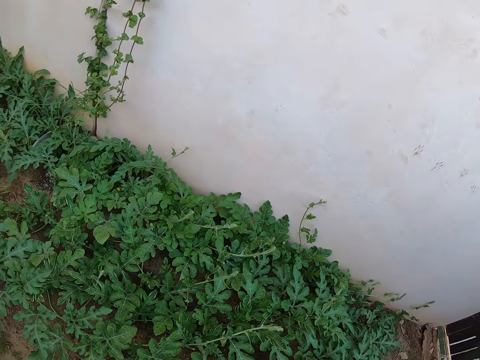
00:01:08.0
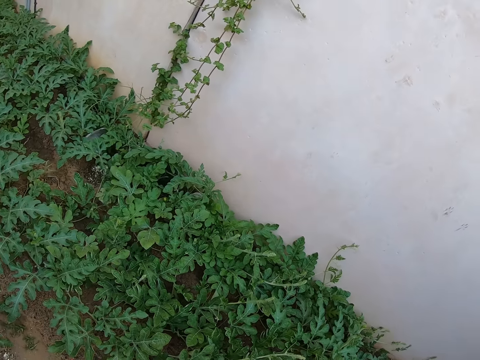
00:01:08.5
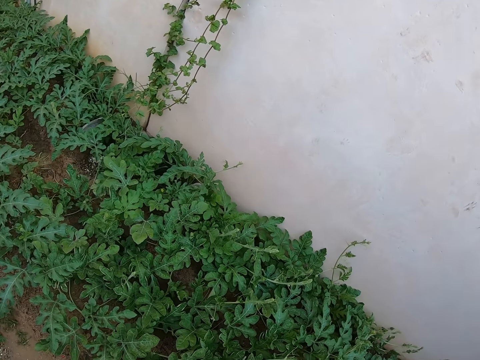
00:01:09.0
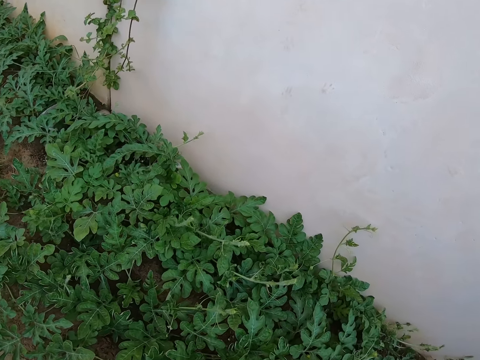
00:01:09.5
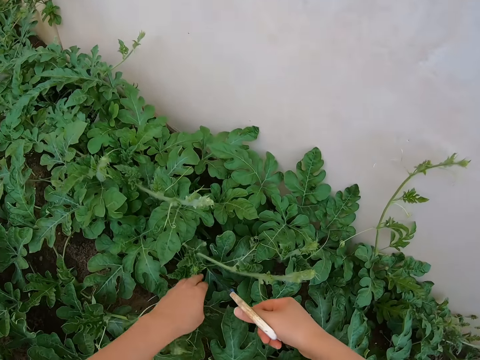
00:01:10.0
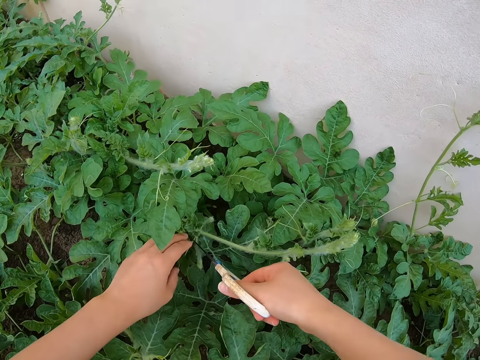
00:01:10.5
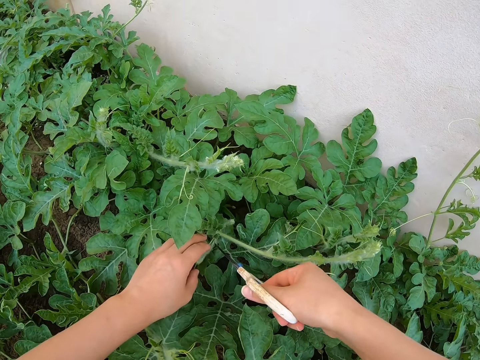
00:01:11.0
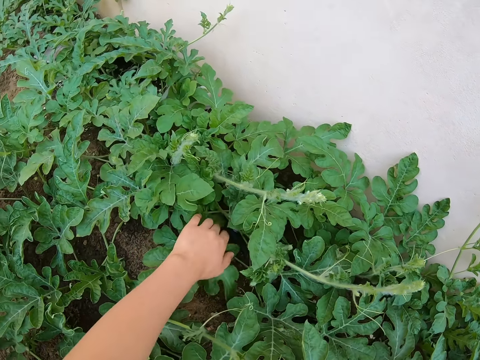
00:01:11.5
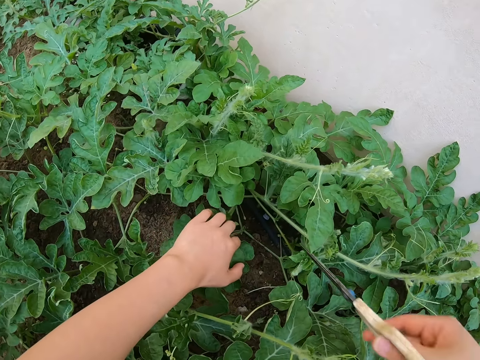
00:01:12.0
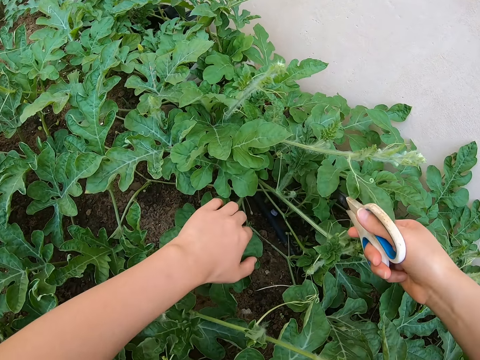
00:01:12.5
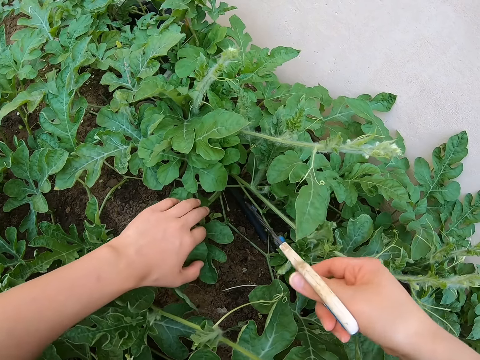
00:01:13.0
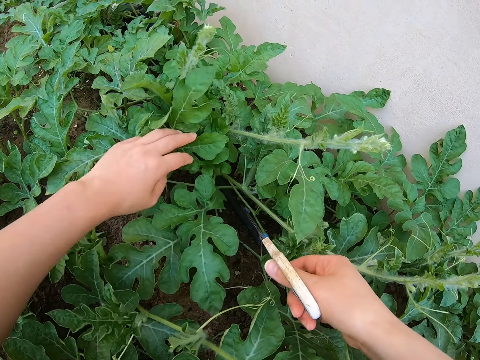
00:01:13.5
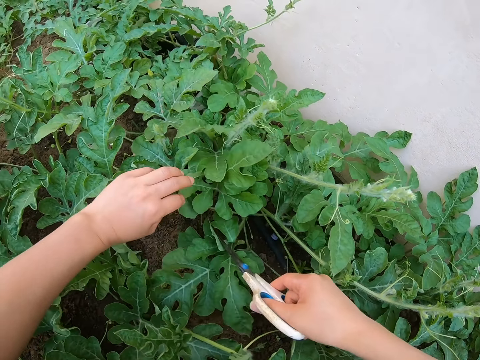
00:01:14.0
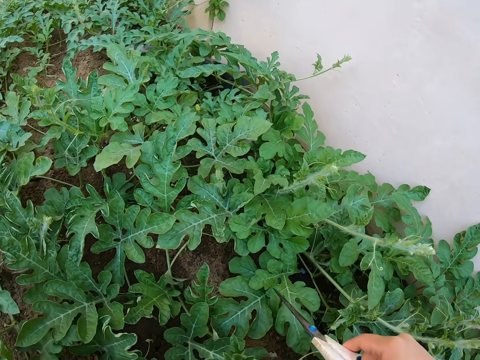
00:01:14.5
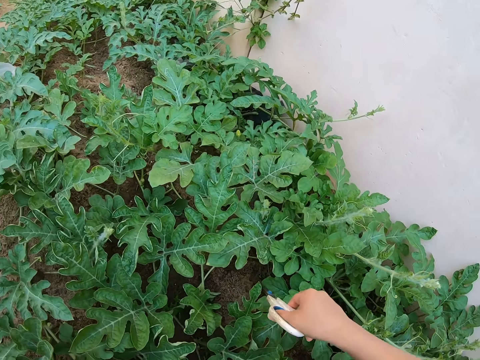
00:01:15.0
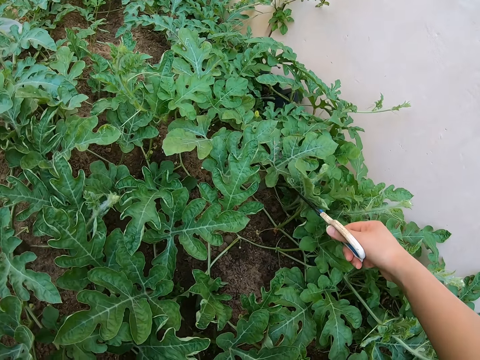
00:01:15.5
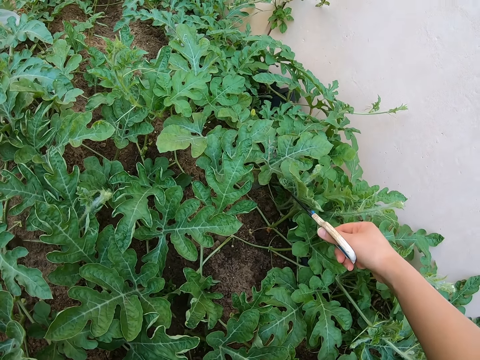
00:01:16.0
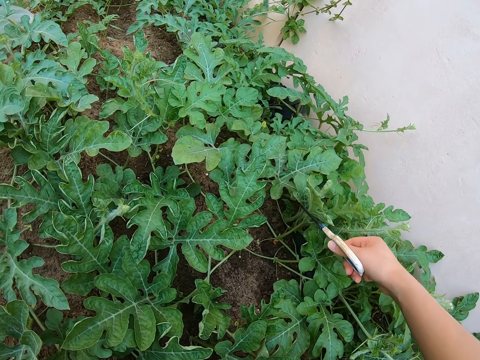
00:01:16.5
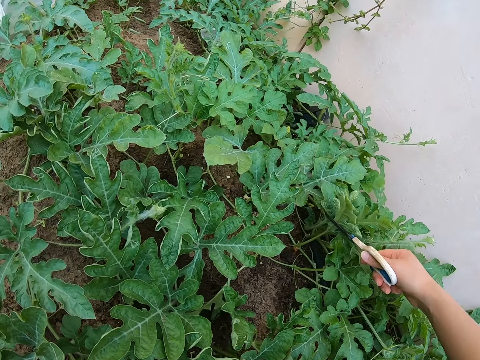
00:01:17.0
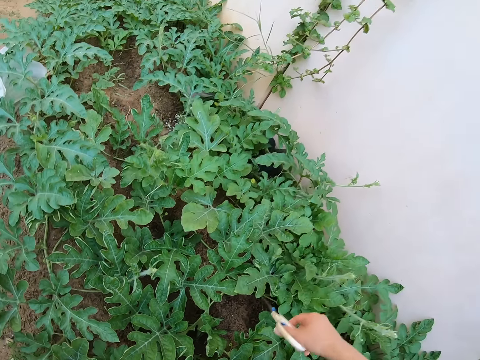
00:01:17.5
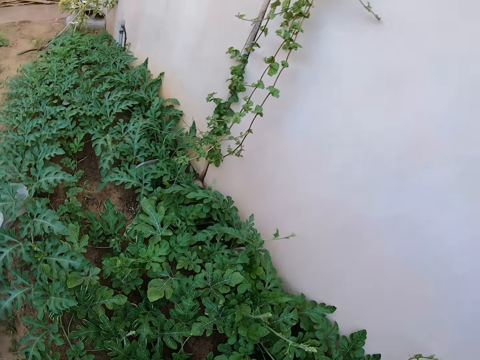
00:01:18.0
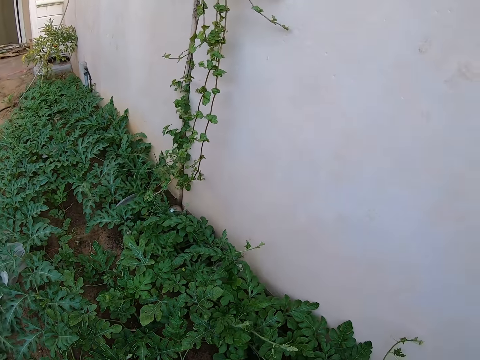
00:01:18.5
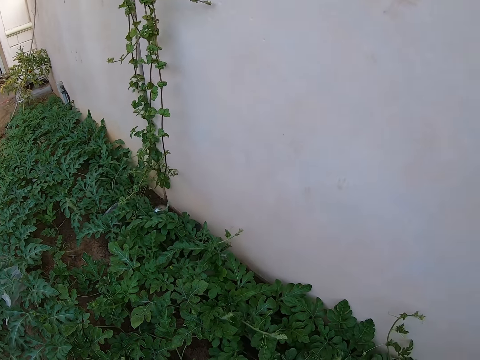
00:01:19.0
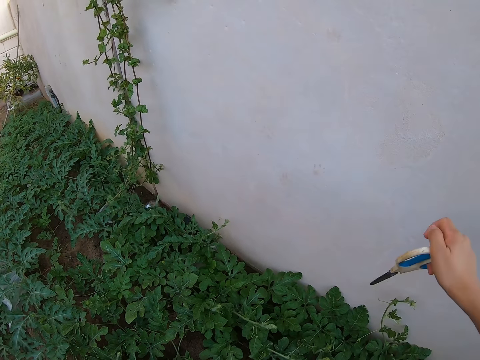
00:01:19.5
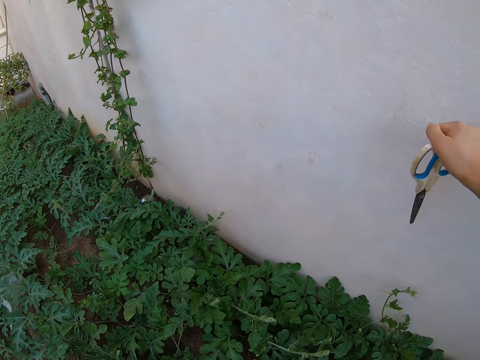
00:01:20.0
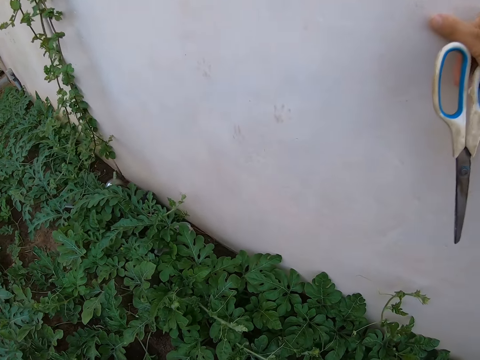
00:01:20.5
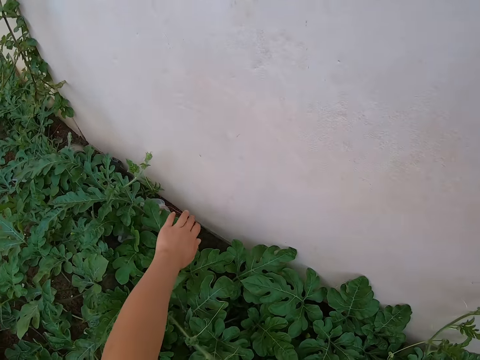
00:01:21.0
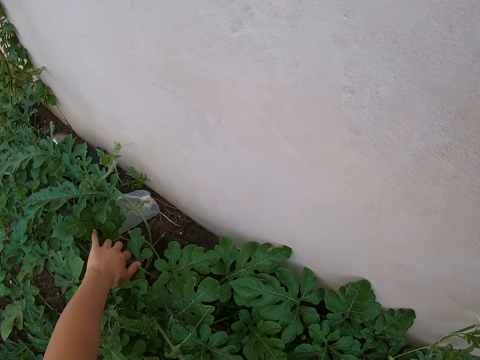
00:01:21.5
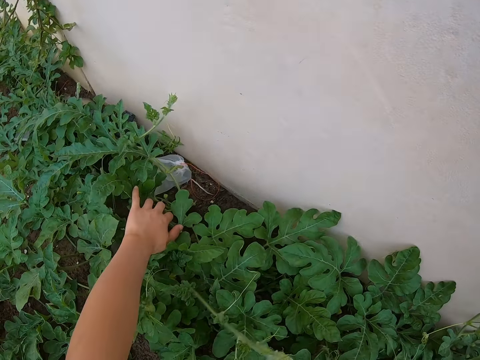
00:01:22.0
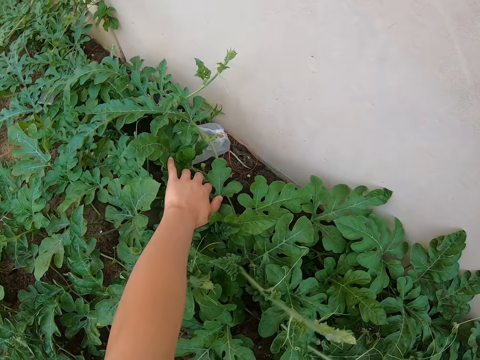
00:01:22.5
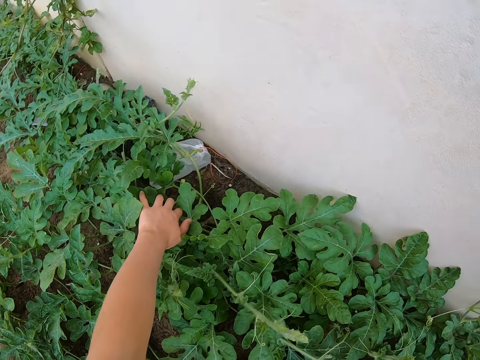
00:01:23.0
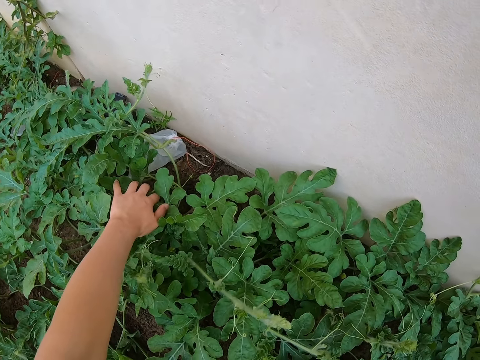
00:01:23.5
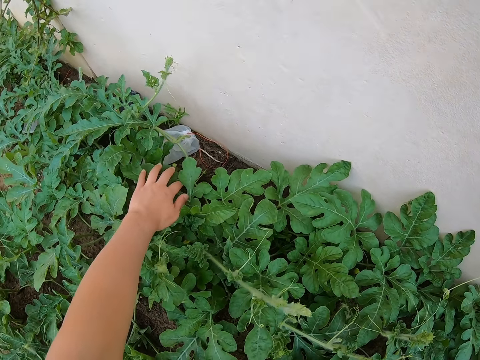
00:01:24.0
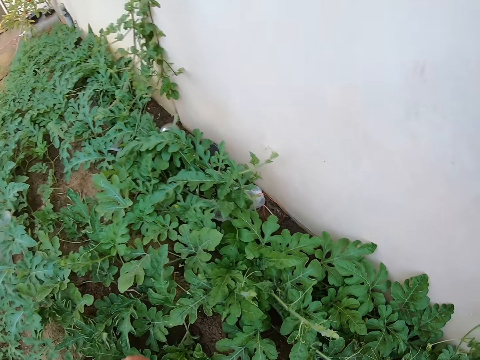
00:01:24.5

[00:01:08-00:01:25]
The camera wearer cuts a watermelon male flower with a pair of scissors. She holds the watermelon leaves with her left hand. She touches the watermelon leaves with the pair of scissors. She looks around the watermelon stems. She leans on the wall and touches the watermelon leaves with her left hand.

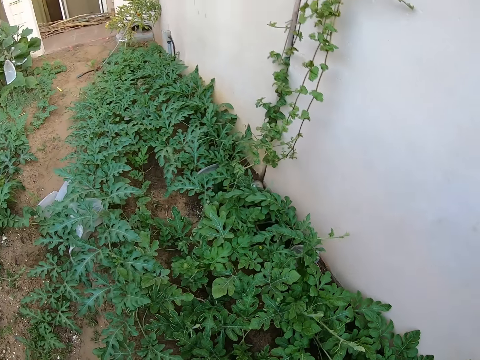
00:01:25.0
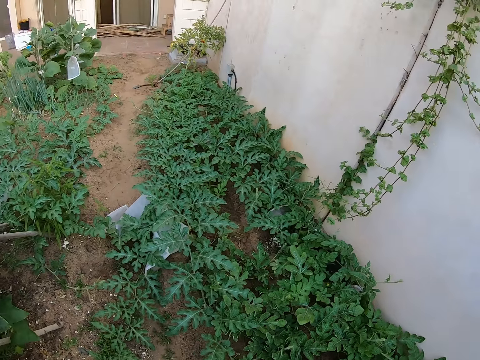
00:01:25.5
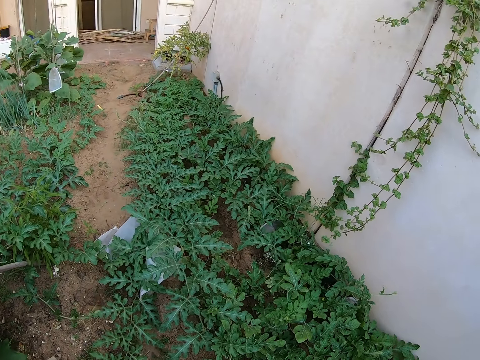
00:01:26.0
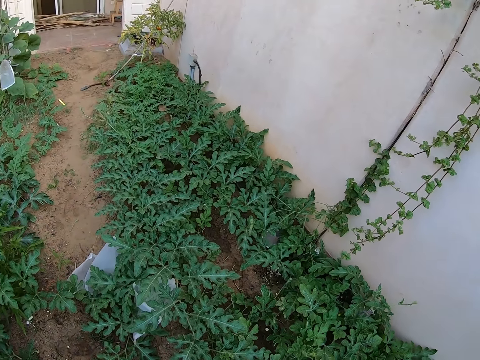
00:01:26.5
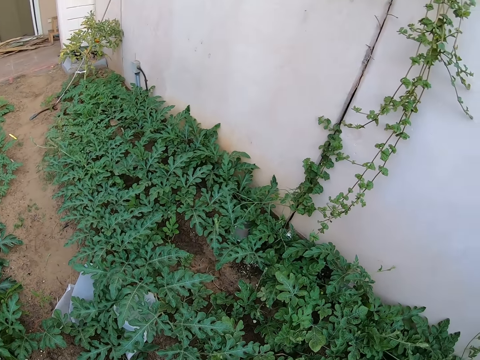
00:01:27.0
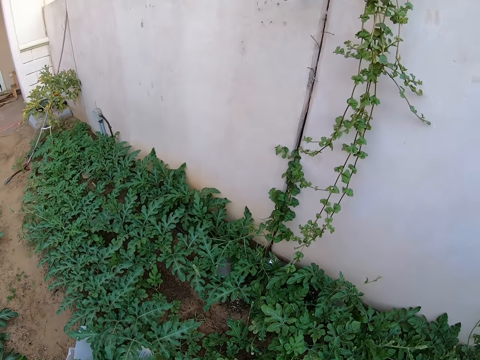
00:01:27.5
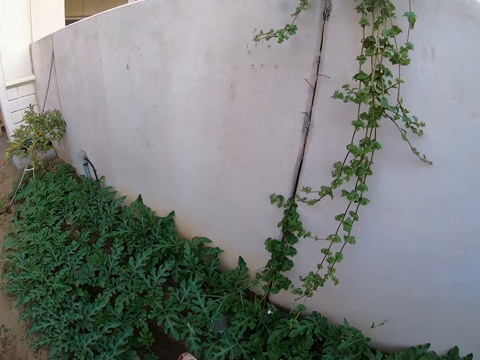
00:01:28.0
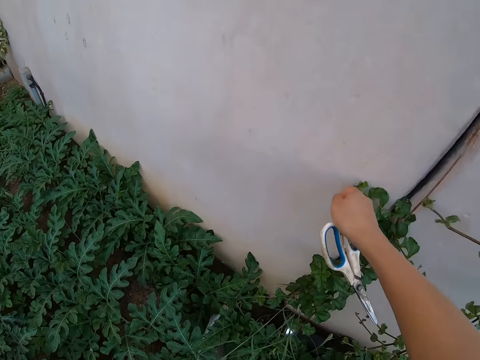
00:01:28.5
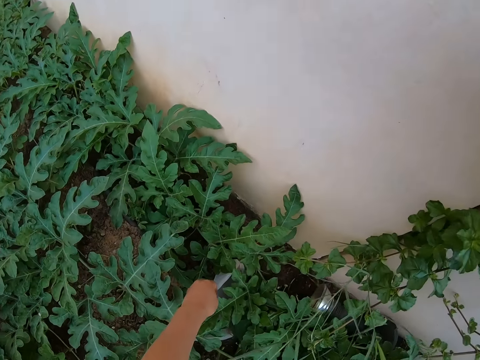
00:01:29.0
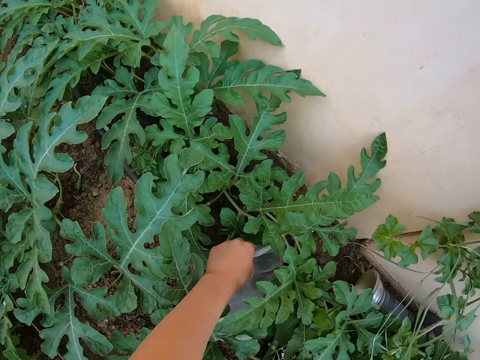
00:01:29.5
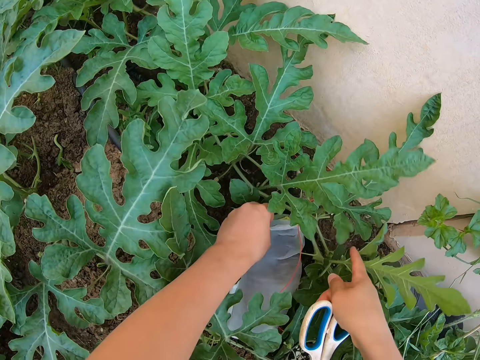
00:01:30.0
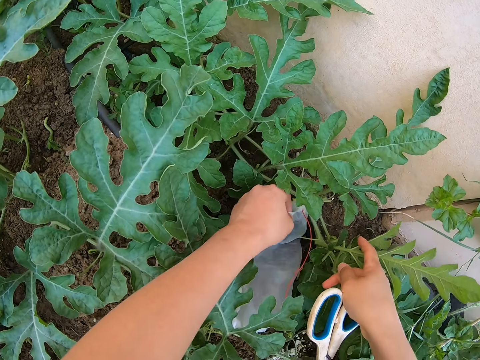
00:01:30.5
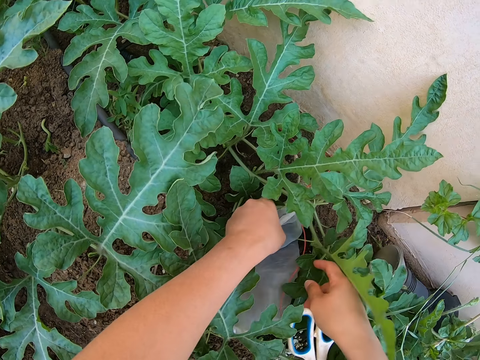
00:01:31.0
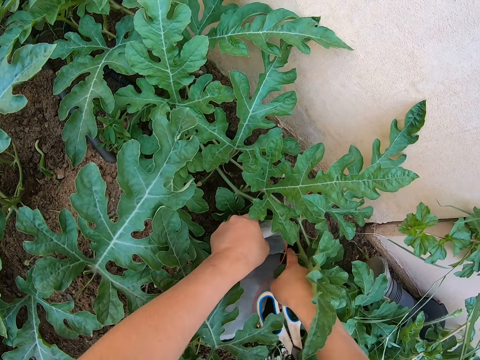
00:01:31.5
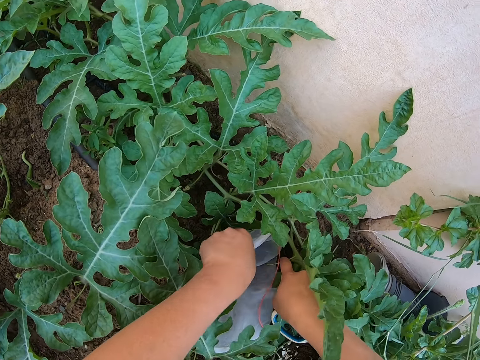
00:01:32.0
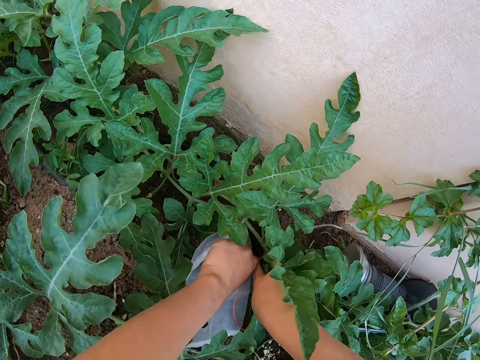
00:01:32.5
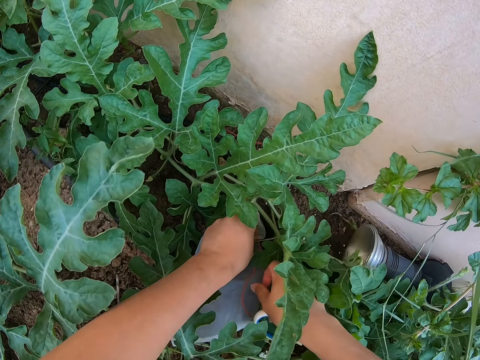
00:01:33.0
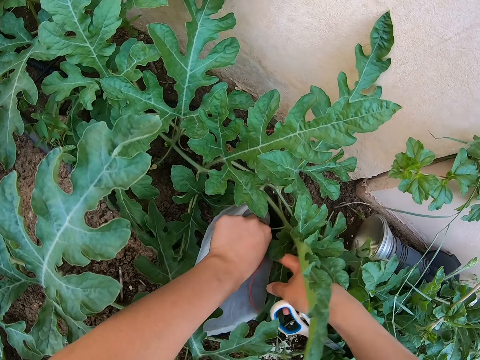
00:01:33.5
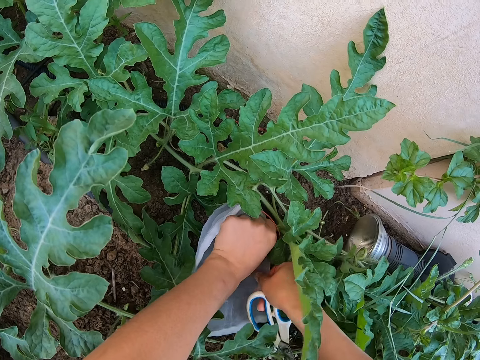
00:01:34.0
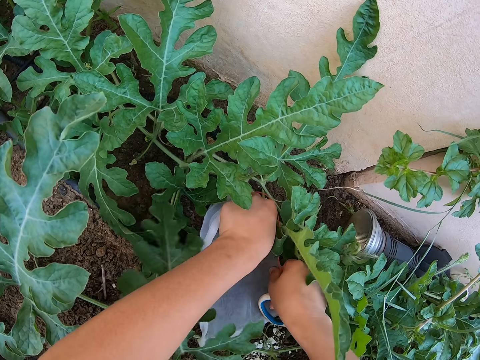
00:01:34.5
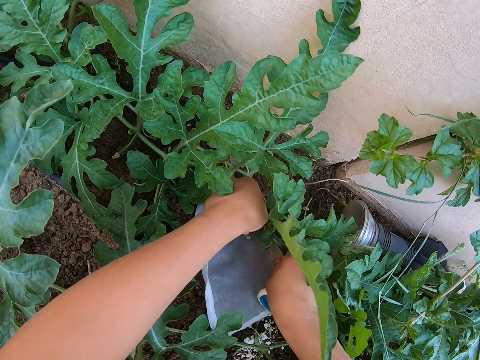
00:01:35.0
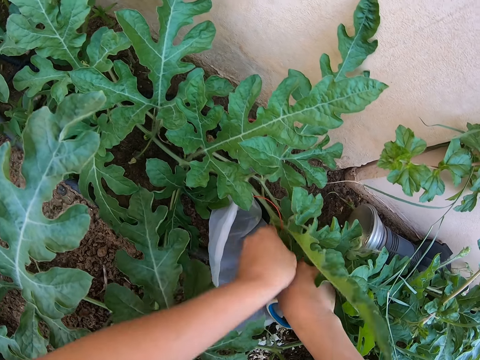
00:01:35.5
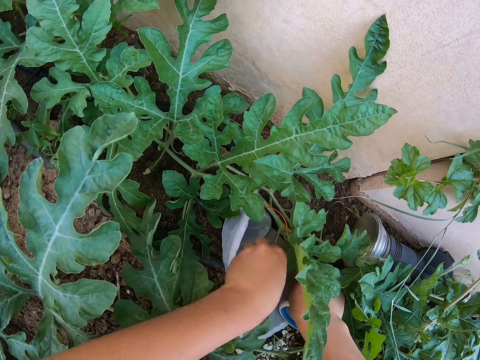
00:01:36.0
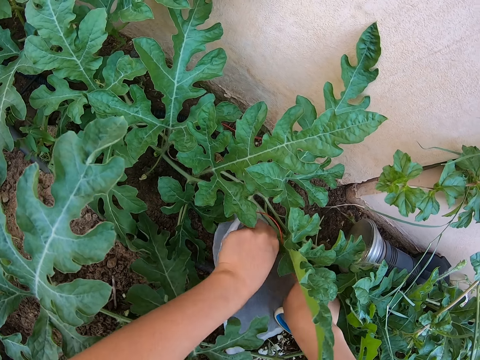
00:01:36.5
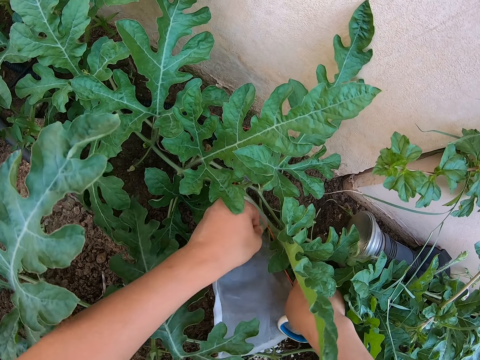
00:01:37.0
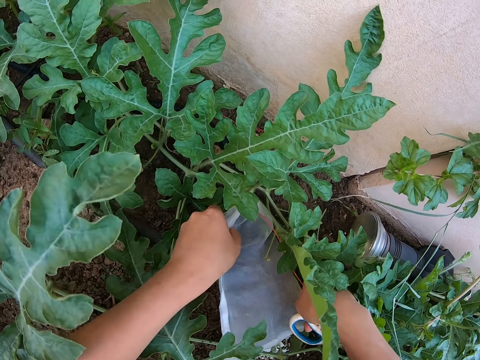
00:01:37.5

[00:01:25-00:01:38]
The camera wearer looks around the watermelon stems. She leans on the wall. She holds a nylon bag with her left hand. She adjusts the paper on the plant. She adjusts the nylon bag on the ground.
